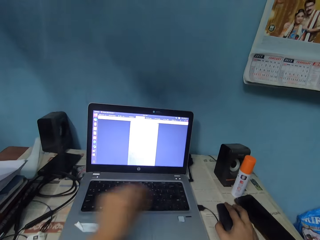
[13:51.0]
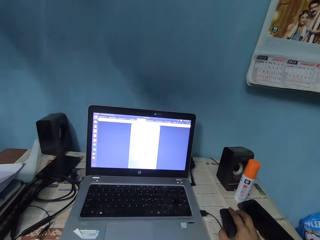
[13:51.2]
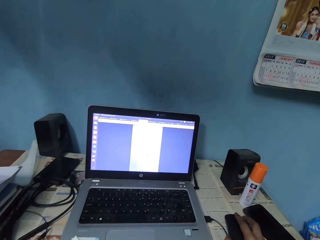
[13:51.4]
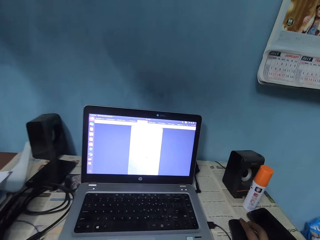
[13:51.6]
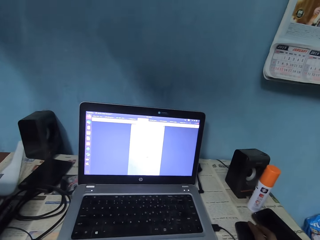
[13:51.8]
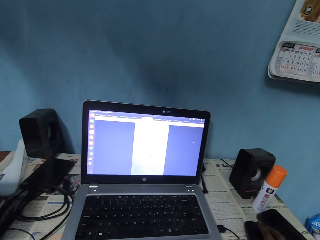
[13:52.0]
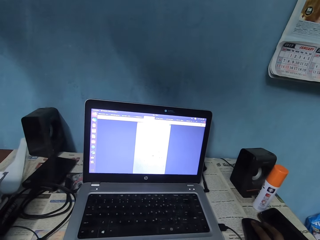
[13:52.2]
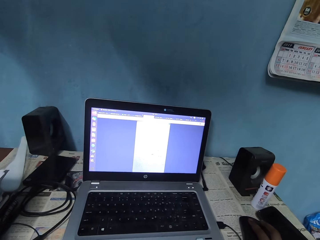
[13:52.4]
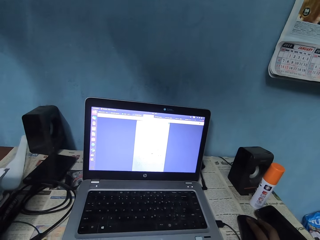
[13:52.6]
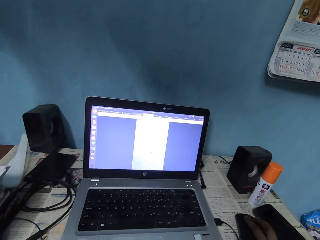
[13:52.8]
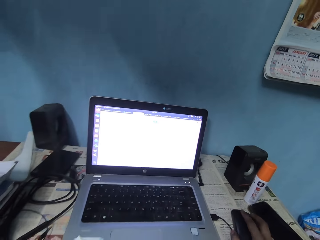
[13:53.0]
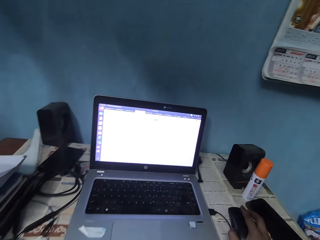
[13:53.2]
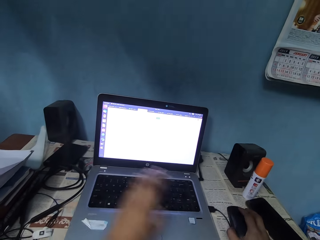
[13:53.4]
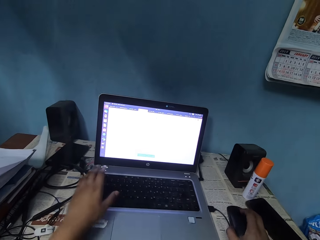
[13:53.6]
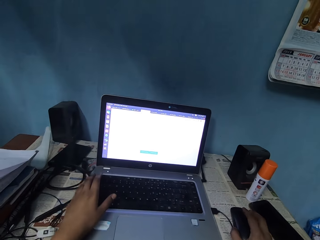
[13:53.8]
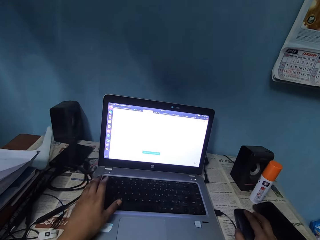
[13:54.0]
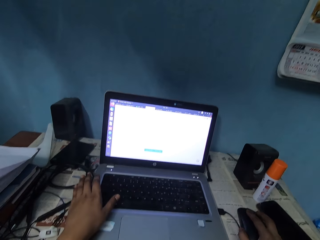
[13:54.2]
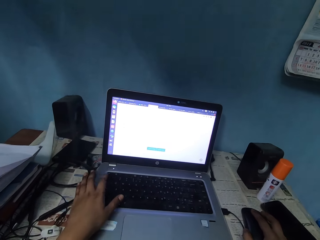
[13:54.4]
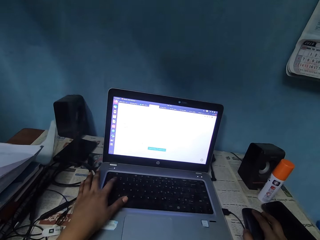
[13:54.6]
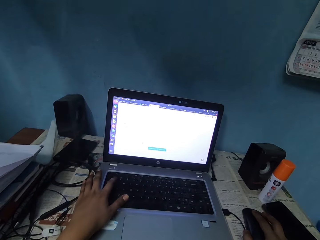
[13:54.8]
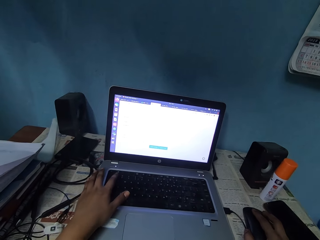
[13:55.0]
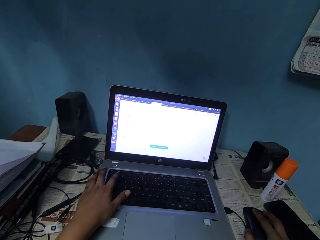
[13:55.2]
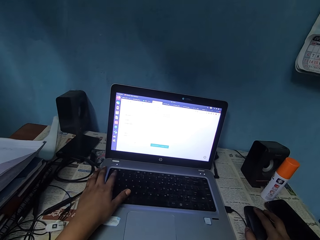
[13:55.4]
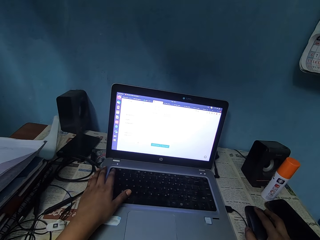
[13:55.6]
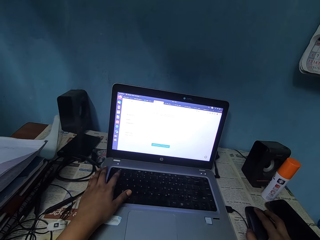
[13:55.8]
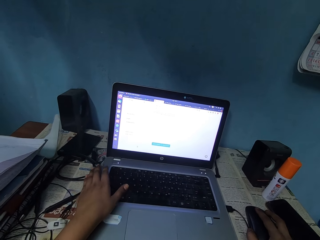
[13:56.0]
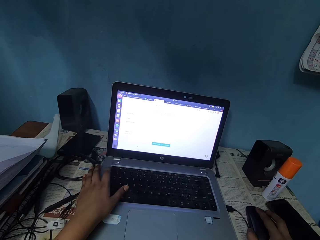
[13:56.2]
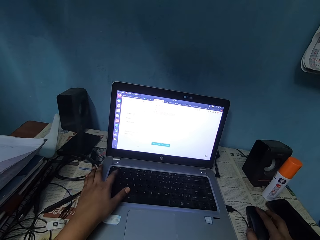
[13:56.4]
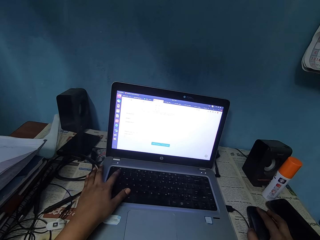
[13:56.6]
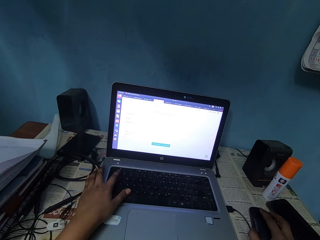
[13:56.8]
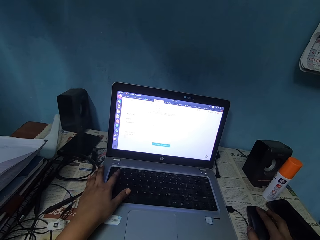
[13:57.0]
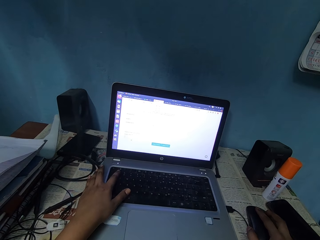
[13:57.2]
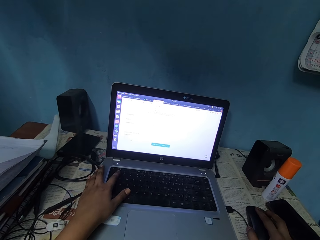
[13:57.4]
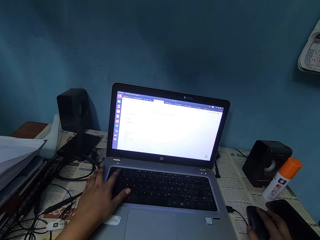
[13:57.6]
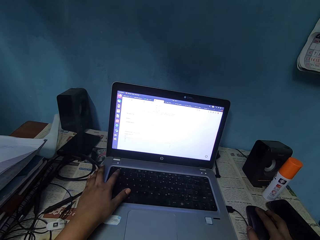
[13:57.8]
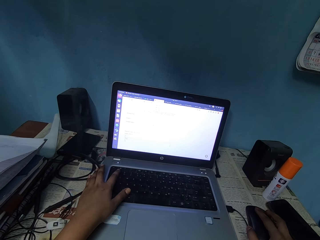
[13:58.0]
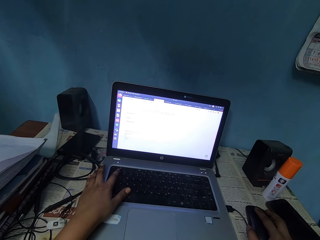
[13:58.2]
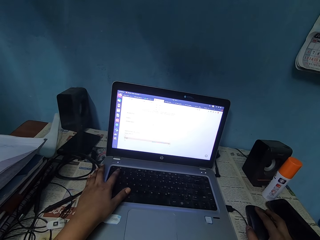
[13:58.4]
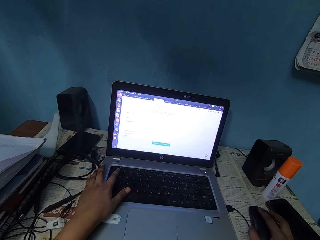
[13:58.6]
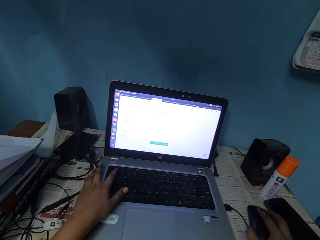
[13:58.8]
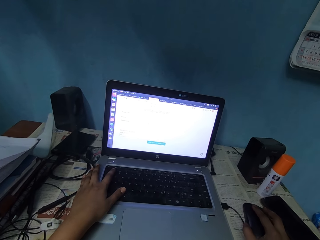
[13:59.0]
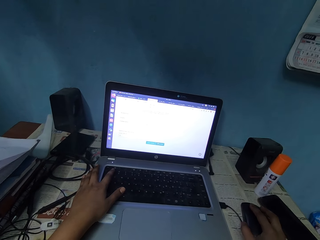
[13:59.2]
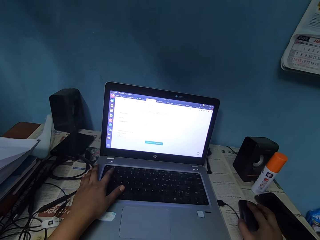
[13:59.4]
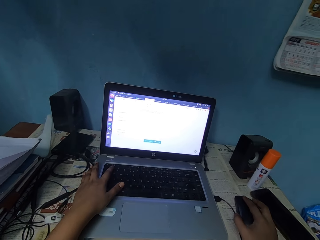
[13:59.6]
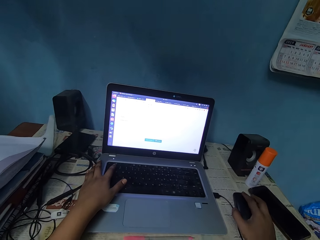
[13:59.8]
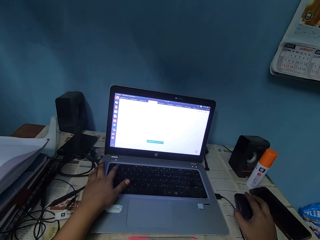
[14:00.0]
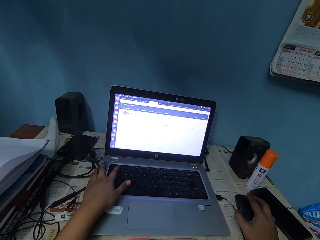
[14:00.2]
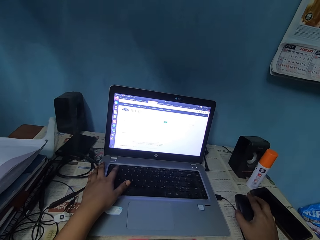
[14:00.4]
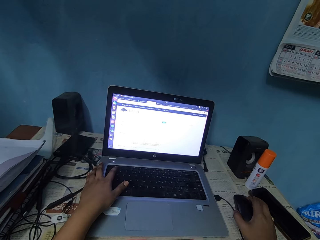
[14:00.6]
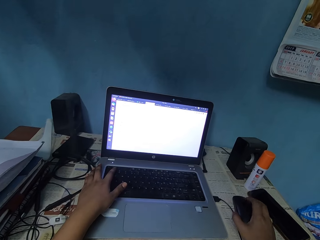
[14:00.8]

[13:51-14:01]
The camera wearer moves the left hand towards the right. He types on the keyboard of the laptop.

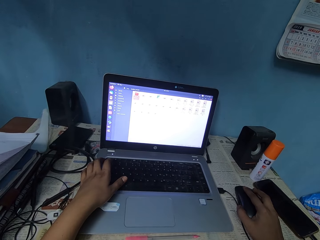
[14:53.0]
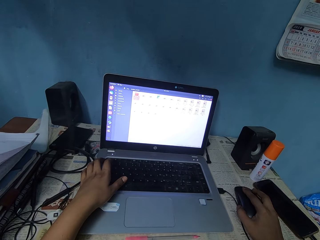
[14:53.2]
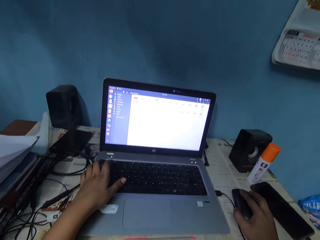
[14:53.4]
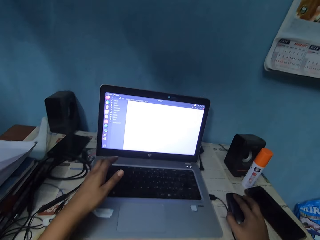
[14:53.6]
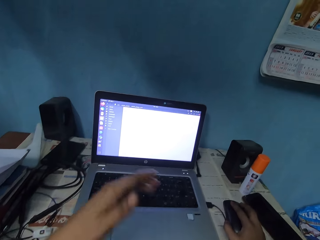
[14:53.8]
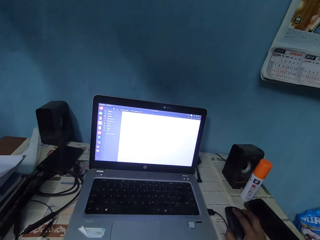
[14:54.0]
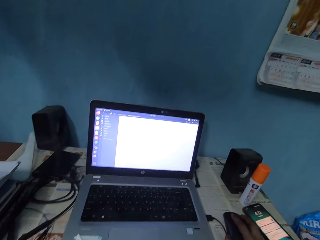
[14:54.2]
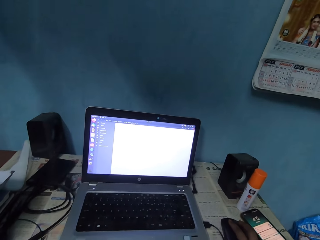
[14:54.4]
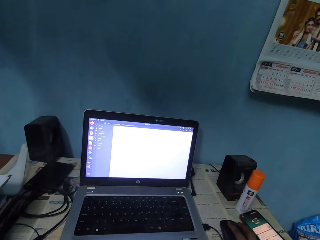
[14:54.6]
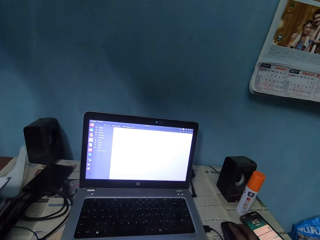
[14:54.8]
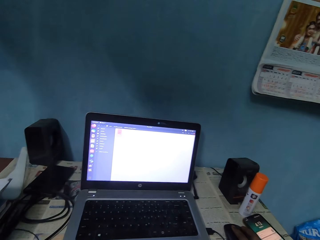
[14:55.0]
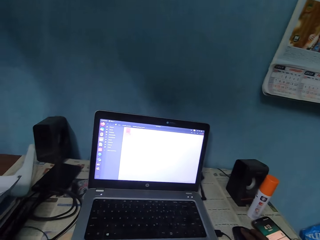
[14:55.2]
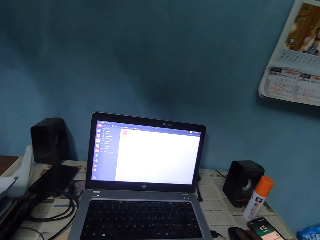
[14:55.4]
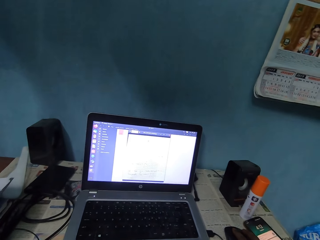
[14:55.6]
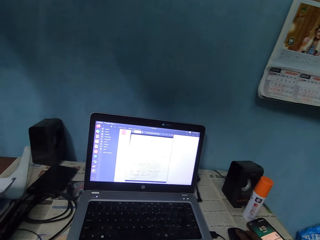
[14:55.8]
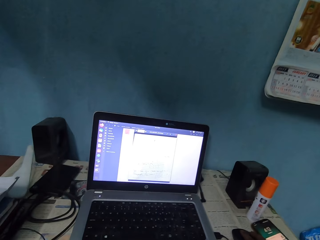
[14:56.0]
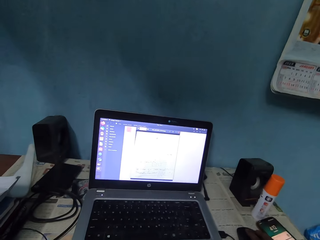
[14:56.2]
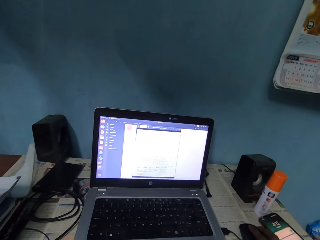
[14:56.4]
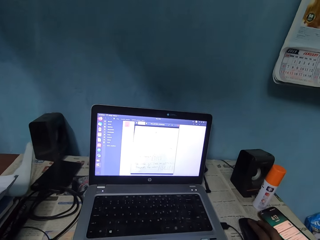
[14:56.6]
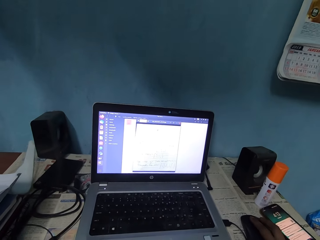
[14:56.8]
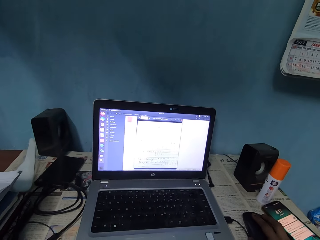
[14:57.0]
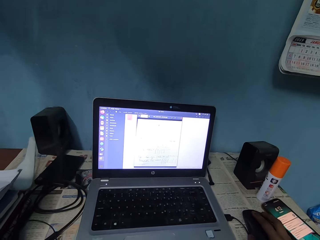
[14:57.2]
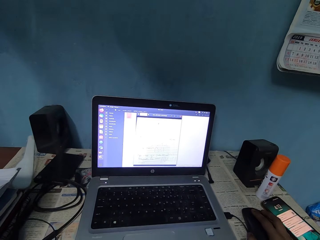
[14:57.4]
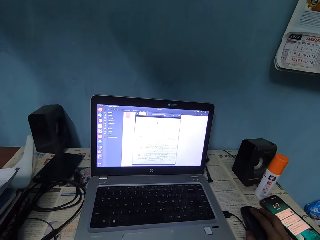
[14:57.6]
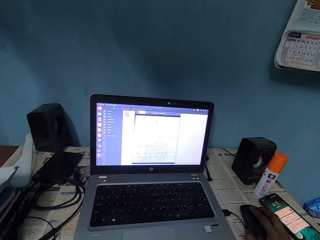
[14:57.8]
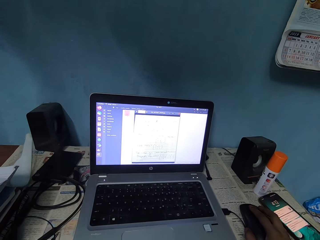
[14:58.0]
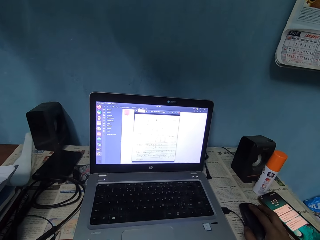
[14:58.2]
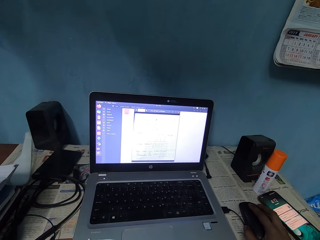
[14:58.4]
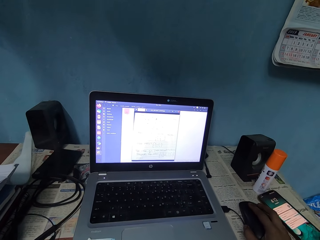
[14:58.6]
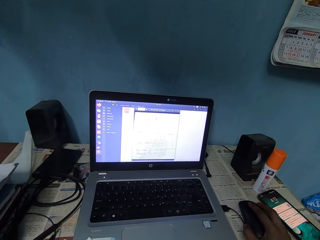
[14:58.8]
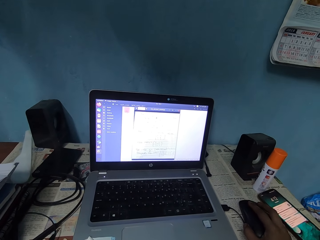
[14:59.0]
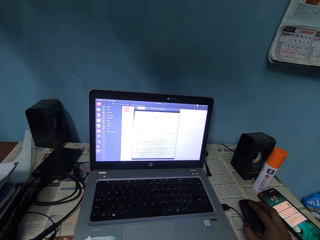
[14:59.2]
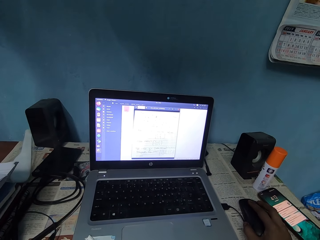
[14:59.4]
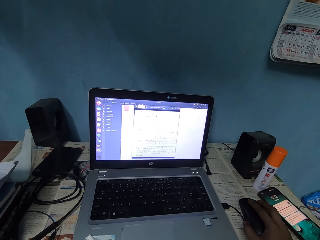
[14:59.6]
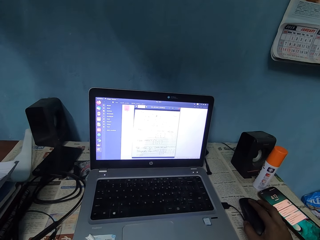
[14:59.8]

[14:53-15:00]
The camera wearer raises the left hand.

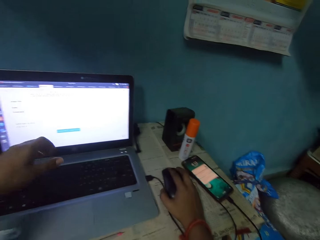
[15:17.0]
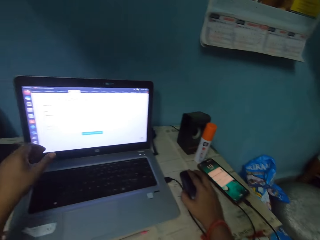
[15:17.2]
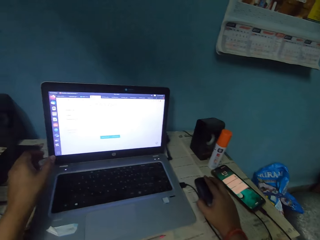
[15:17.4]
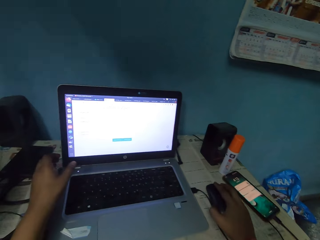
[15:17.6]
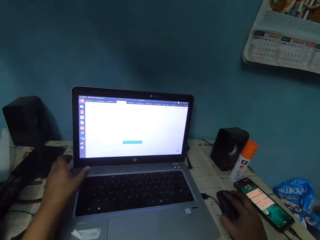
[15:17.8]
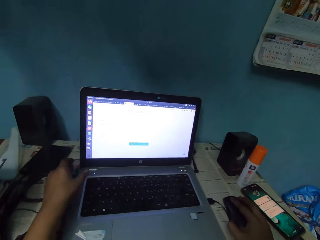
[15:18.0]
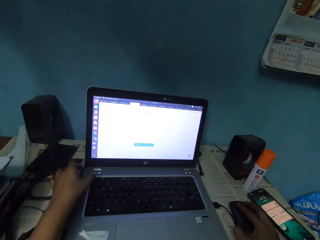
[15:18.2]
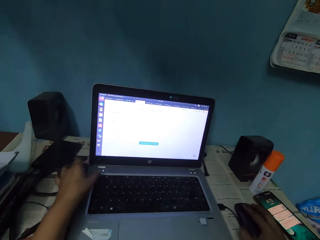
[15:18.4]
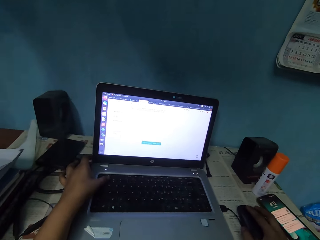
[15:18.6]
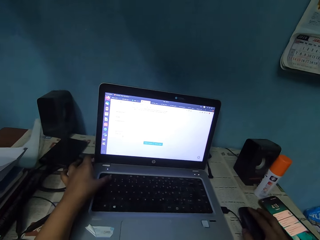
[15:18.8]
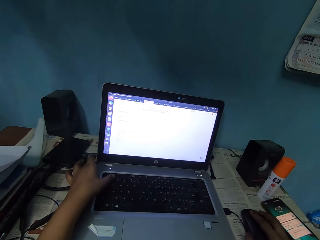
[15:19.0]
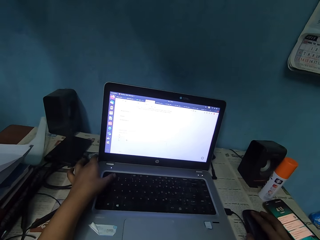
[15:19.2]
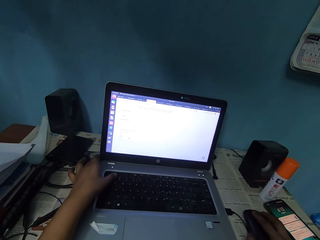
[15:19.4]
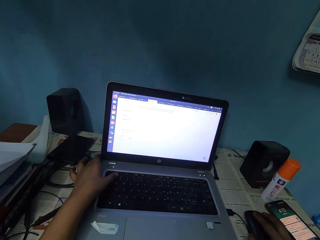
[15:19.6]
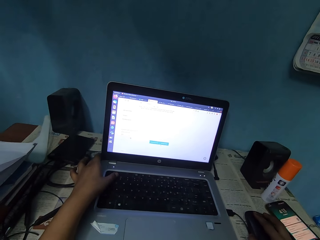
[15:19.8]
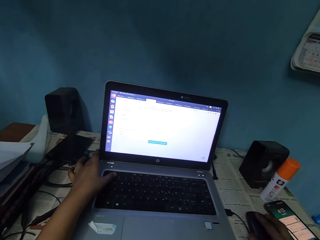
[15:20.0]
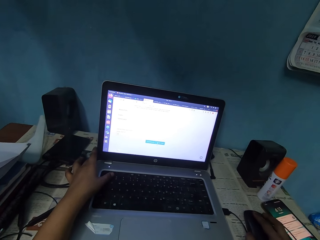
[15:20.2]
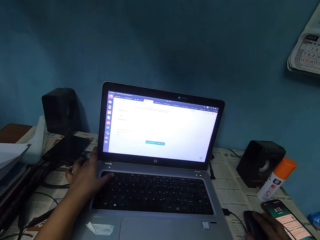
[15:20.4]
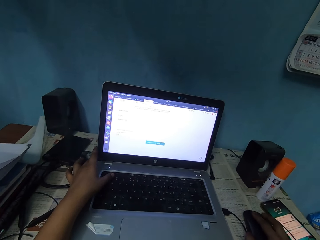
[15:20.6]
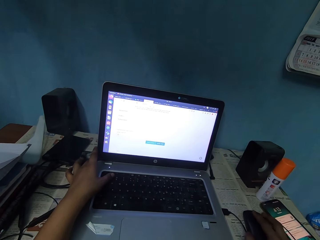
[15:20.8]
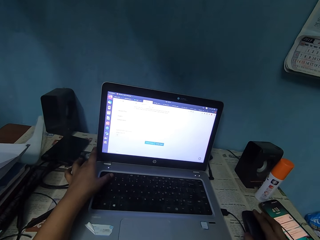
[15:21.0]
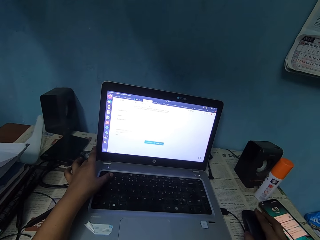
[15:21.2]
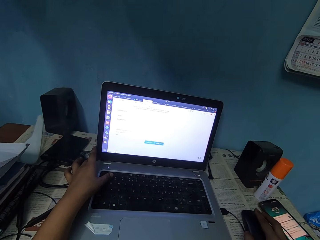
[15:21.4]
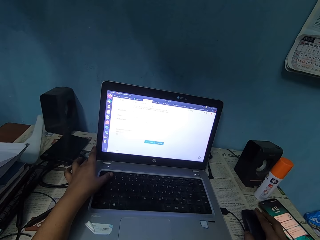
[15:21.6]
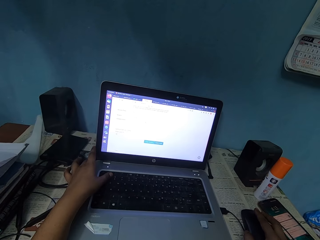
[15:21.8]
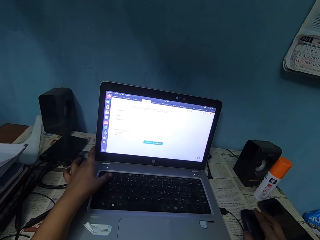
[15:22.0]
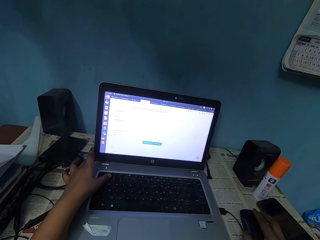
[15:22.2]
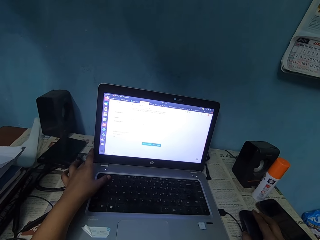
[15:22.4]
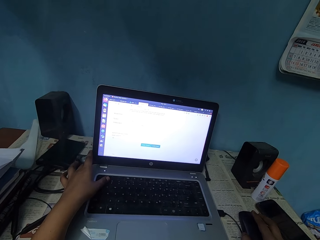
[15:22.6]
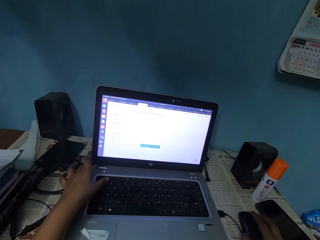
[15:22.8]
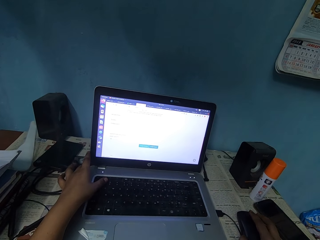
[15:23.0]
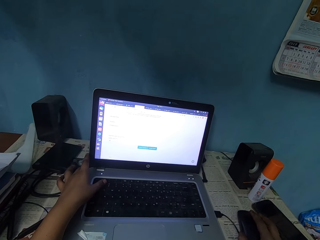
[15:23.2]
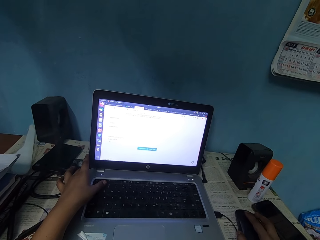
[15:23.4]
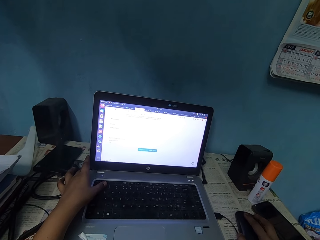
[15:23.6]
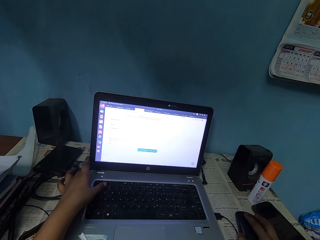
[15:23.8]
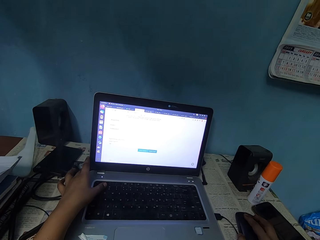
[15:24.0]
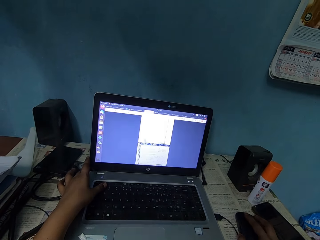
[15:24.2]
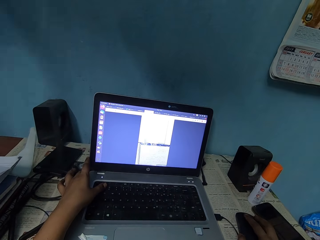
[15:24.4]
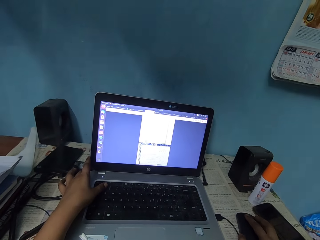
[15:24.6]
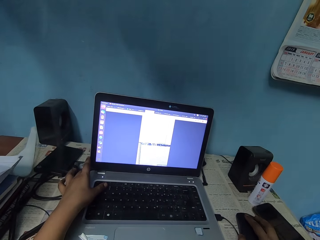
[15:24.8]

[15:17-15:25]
The camera wearer types on the keyboard.
